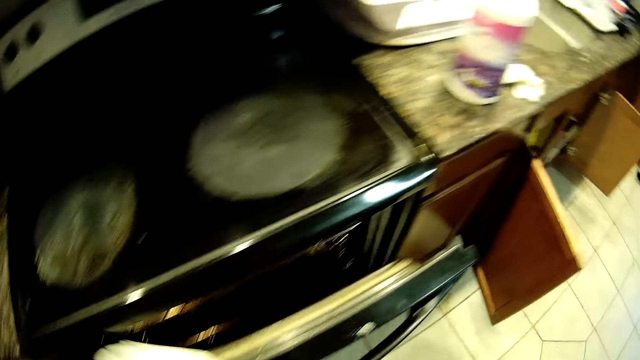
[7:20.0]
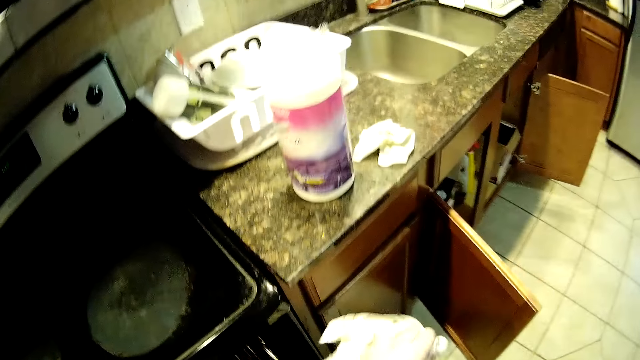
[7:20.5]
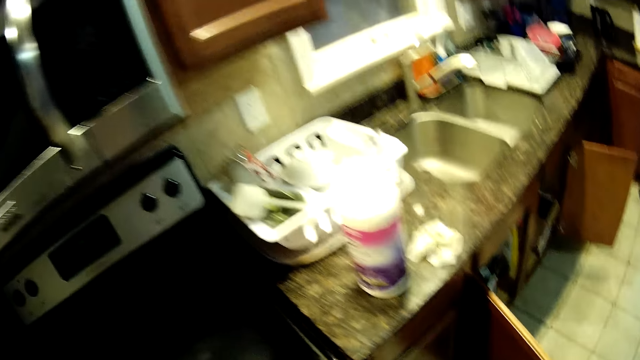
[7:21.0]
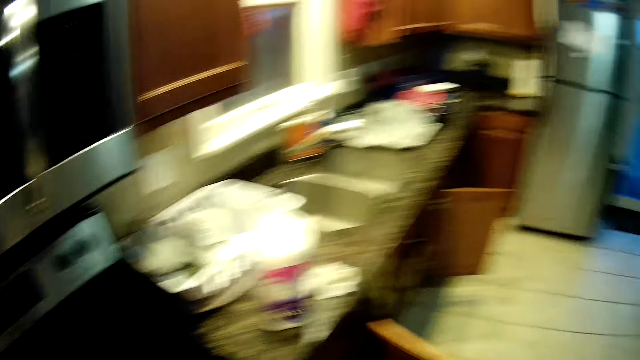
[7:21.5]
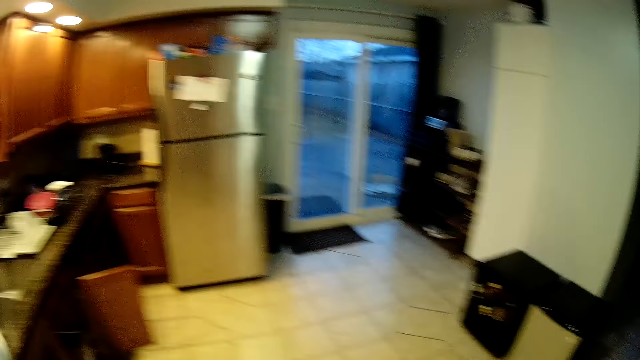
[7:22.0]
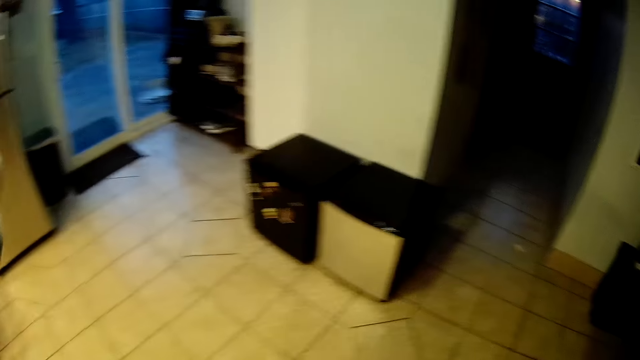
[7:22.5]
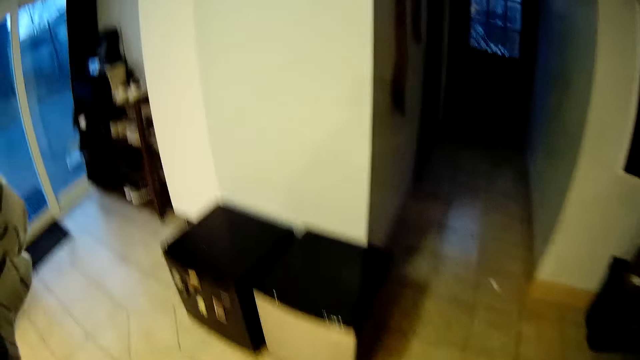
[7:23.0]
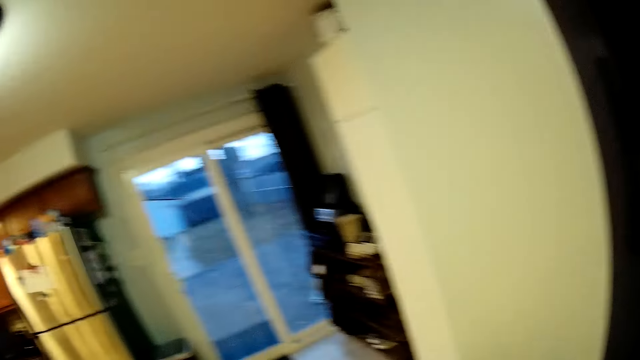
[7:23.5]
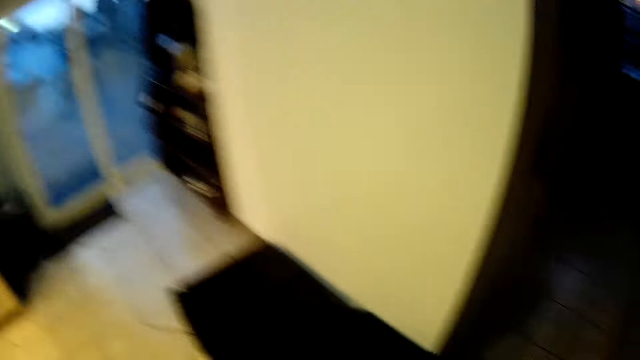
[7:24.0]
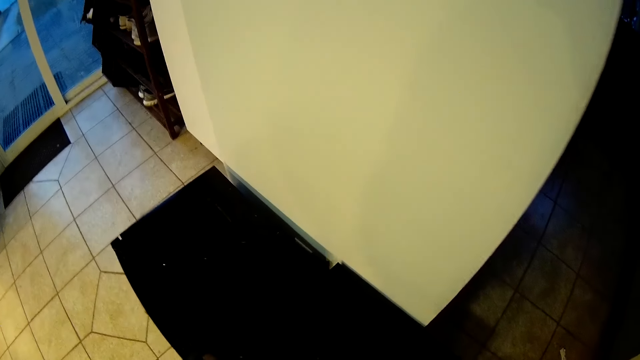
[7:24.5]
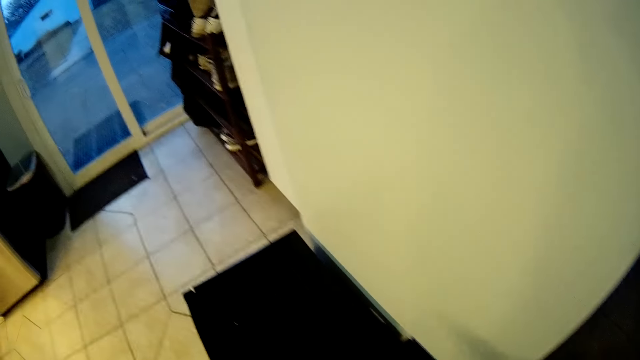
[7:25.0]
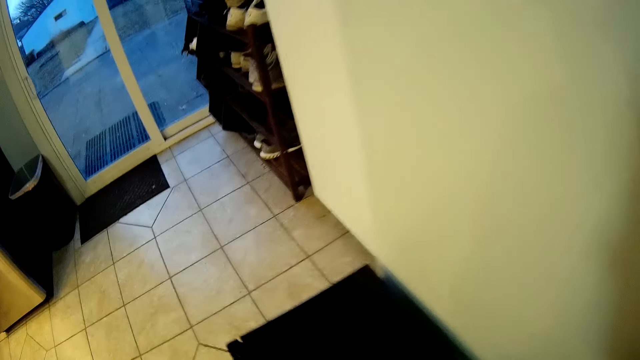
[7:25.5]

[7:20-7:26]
The camera wearer walks in the house. They move around. They spray something.

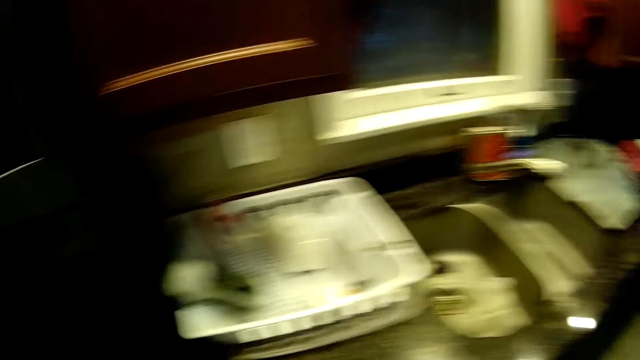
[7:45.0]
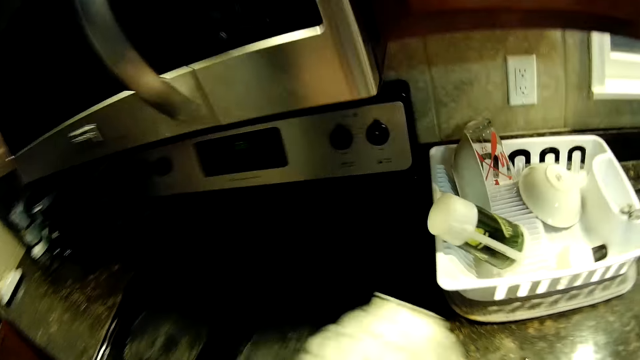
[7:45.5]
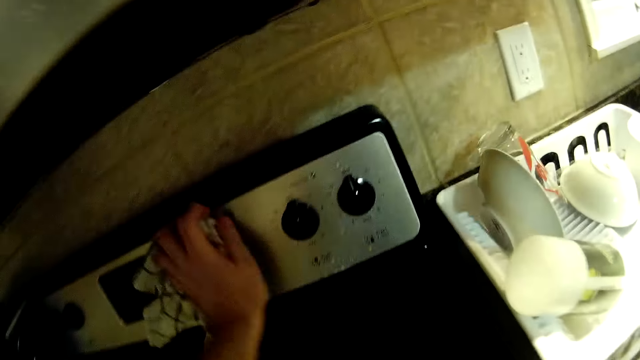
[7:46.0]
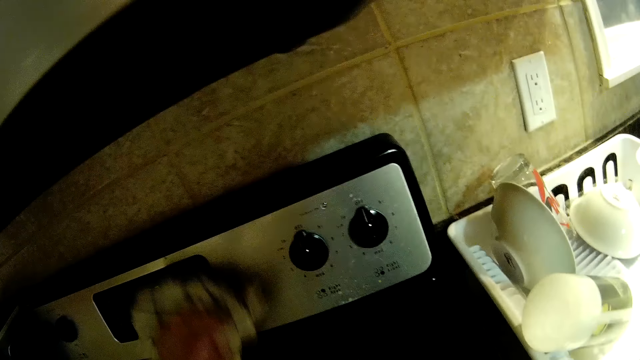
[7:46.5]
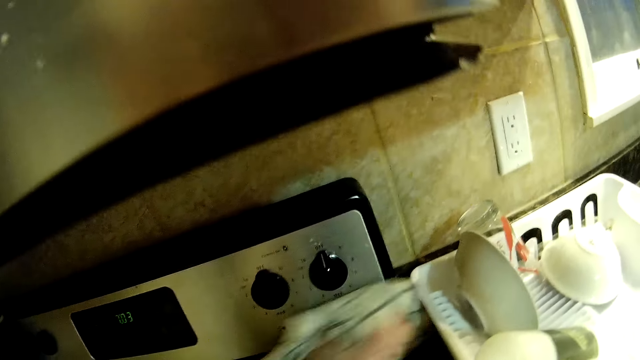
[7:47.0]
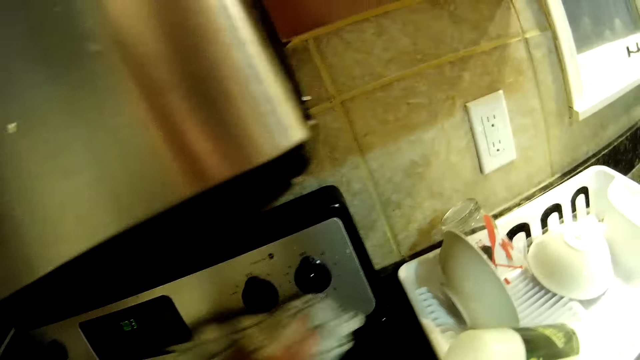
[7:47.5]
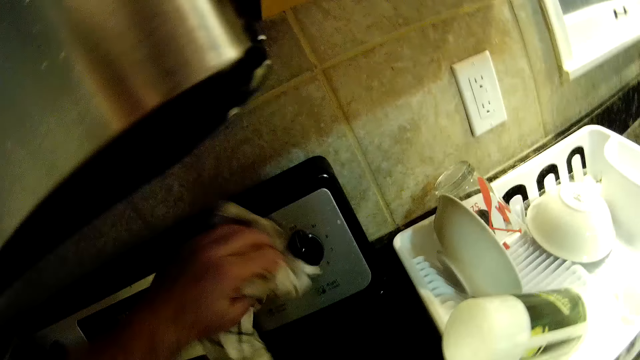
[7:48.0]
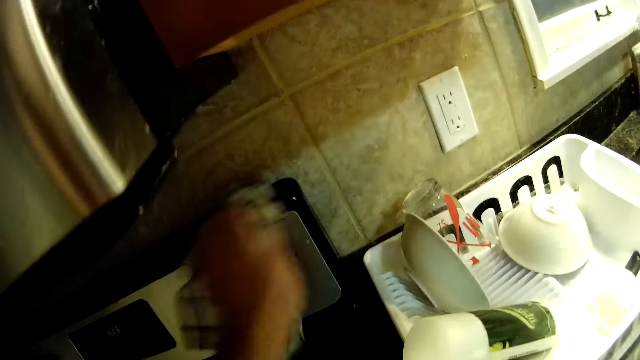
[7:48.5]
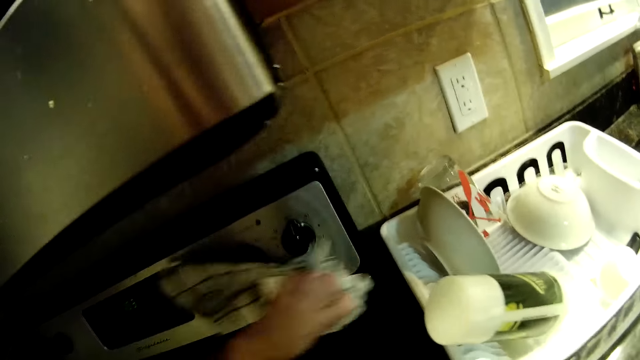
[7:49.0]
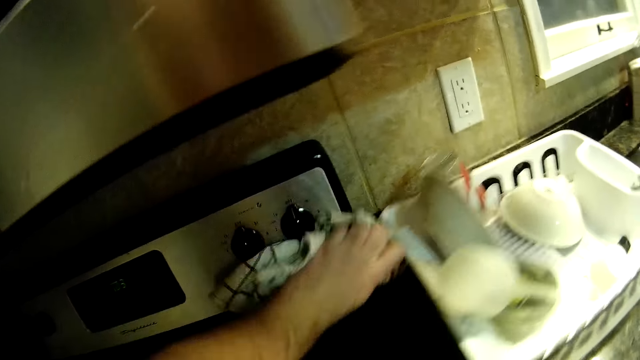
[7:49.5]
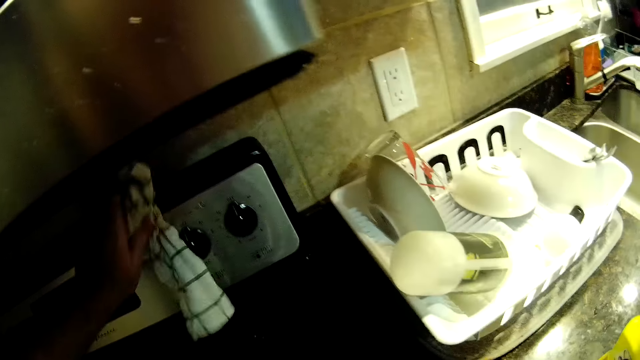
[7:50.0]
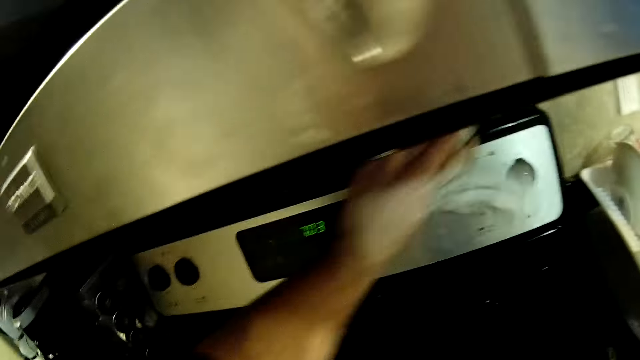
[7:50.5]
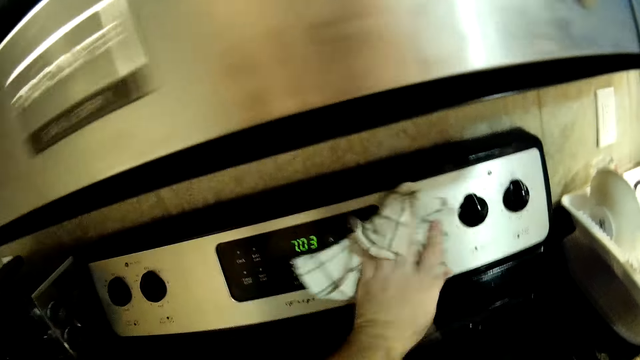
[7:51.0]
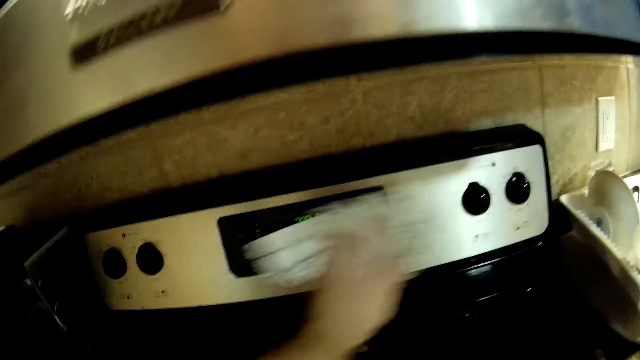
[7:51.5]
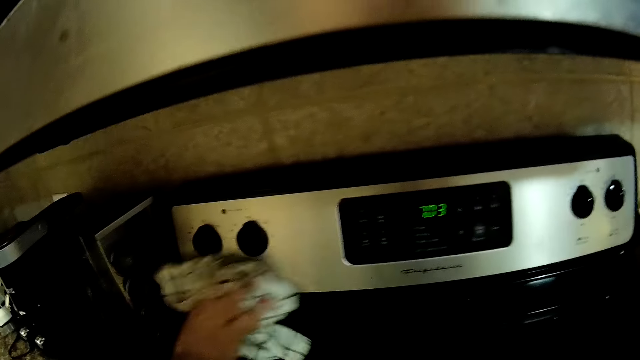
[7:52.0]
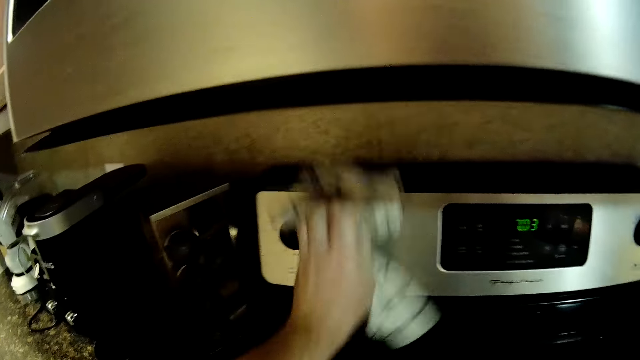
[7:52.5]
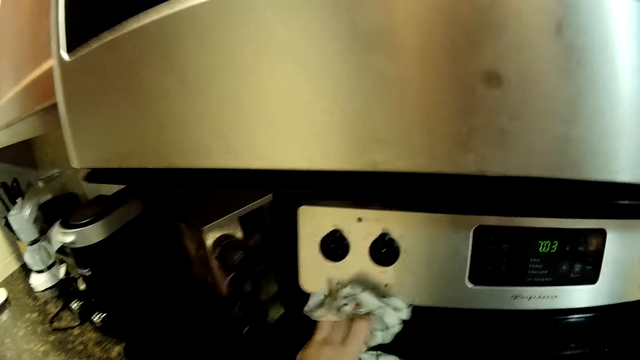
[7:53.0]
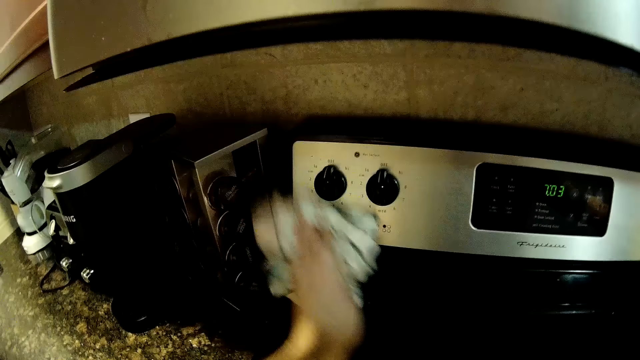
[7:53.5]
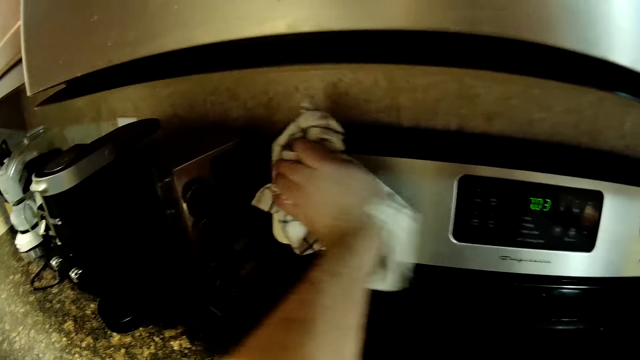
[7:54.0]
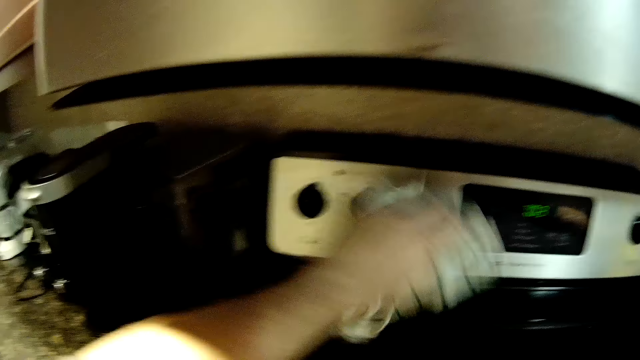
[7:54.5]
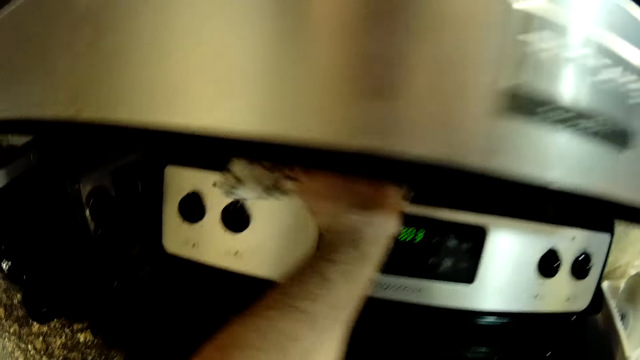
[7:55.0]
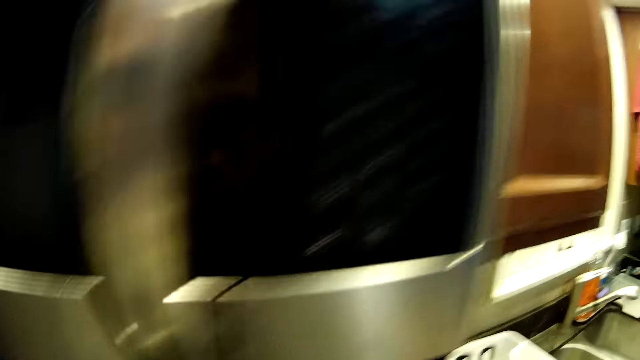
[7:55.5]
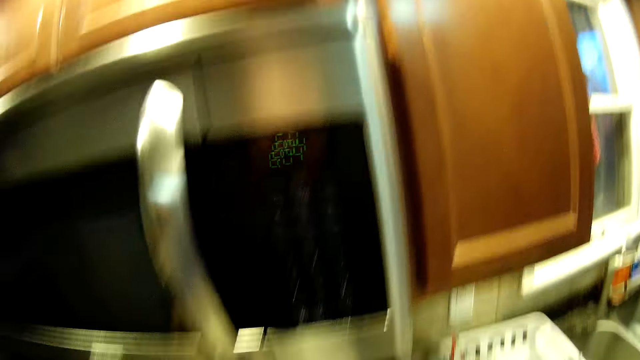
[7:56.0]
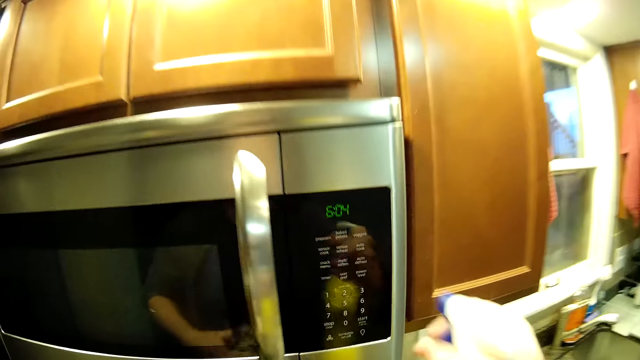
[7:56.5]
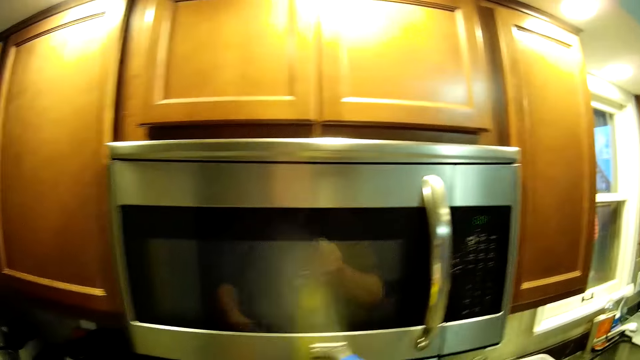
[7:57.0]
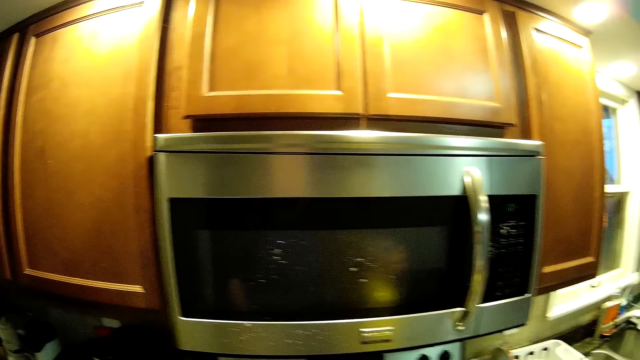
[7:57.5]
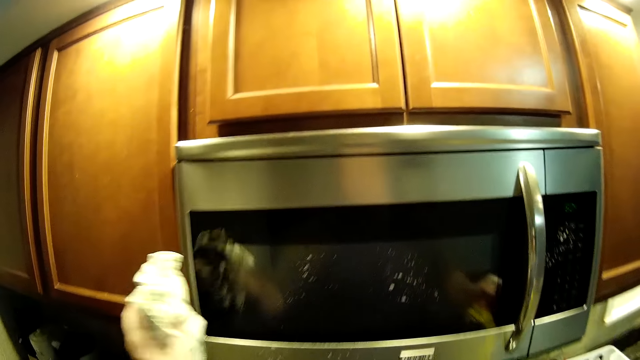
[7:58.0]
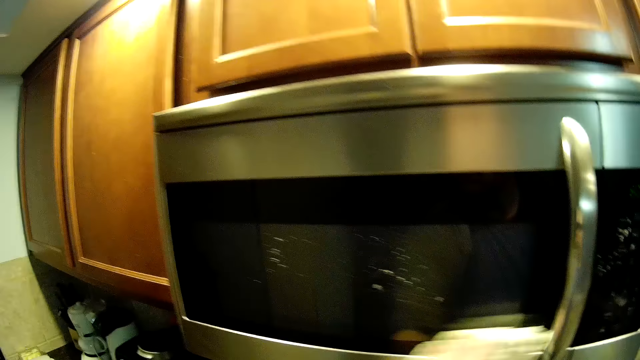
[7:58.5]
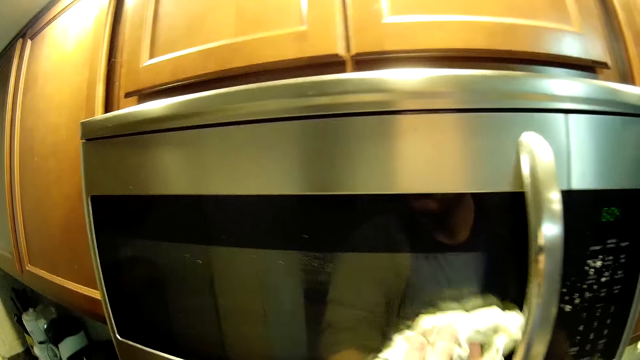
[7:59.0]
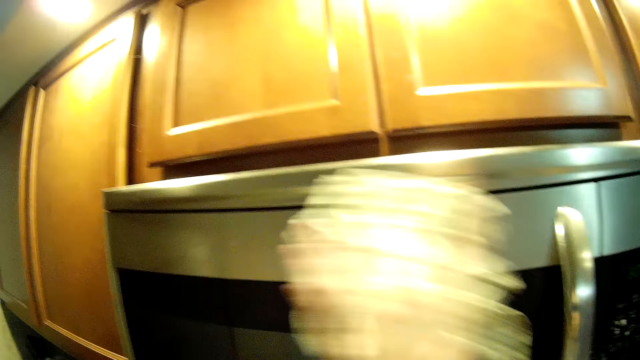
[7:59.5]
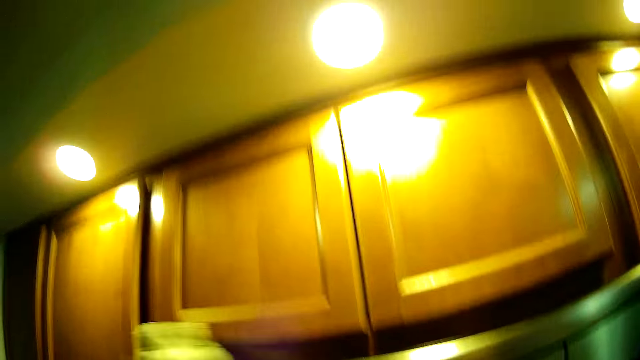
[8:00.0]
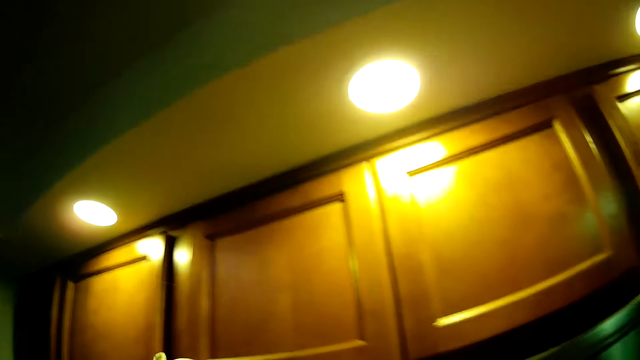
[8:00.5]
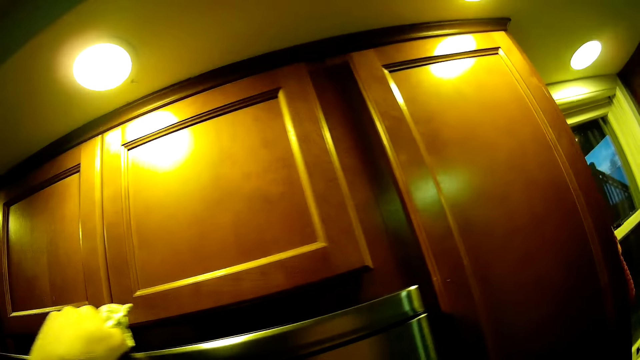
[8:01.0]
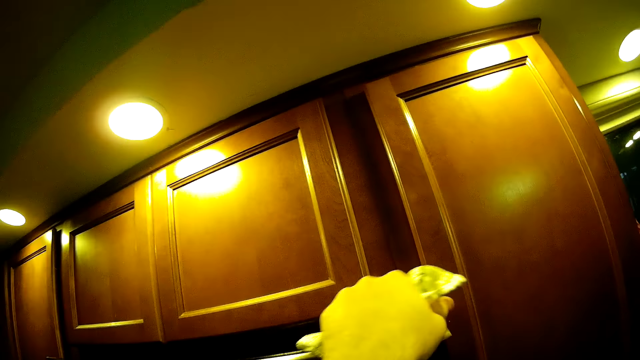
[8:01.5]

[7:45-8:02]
The camera wearer cleans the oven timer. They spray the microwave. They wipe the microwave.
